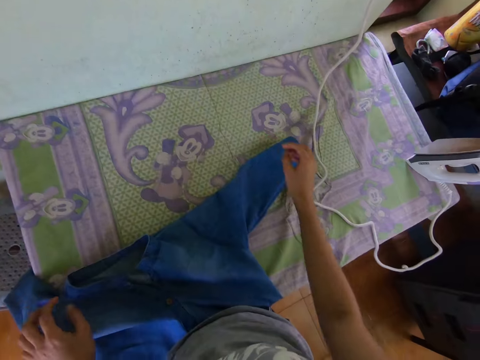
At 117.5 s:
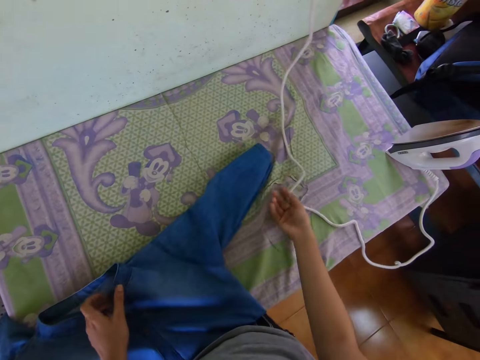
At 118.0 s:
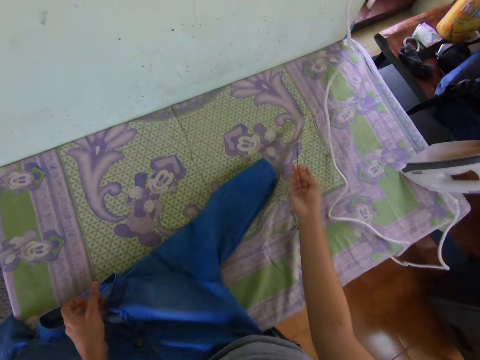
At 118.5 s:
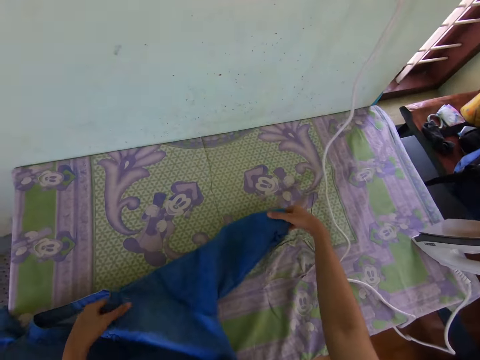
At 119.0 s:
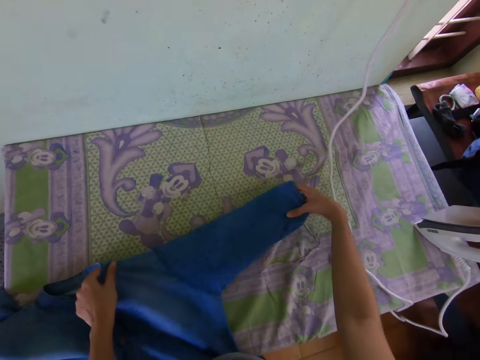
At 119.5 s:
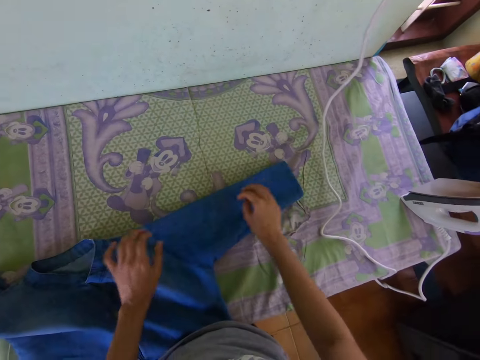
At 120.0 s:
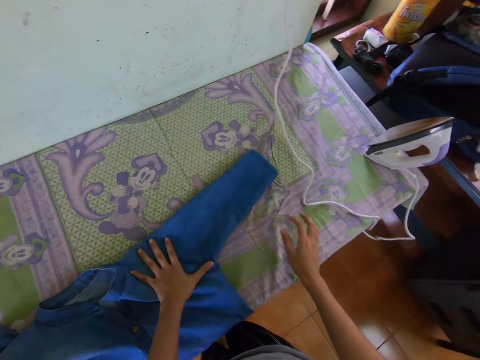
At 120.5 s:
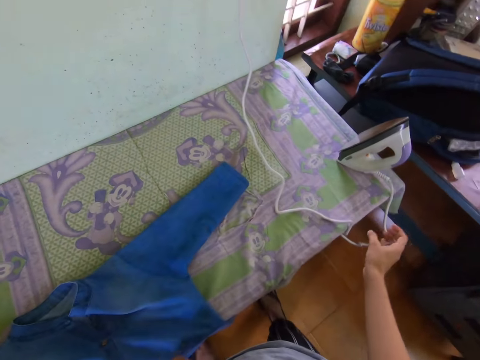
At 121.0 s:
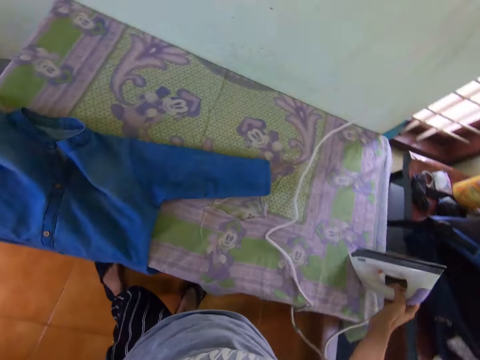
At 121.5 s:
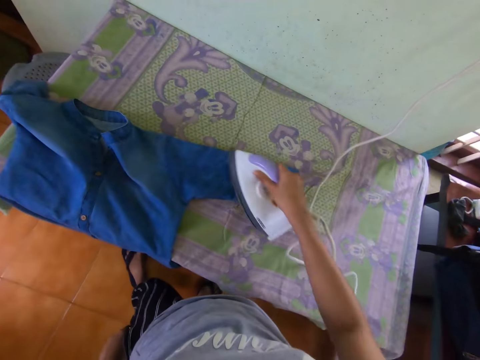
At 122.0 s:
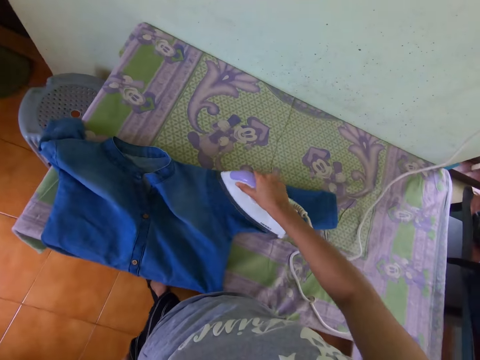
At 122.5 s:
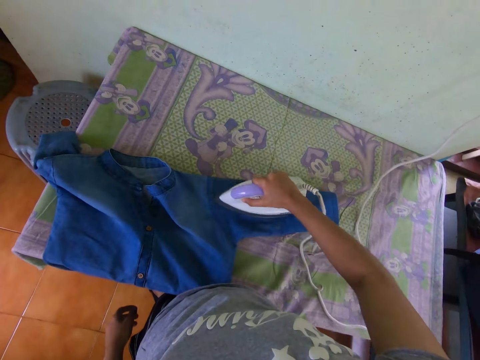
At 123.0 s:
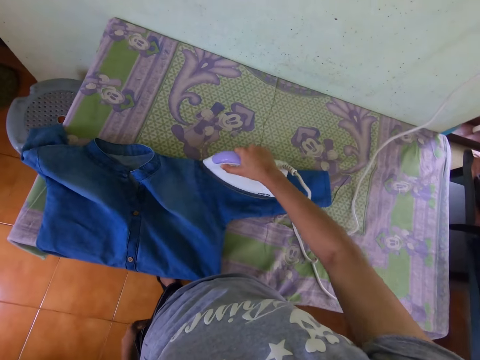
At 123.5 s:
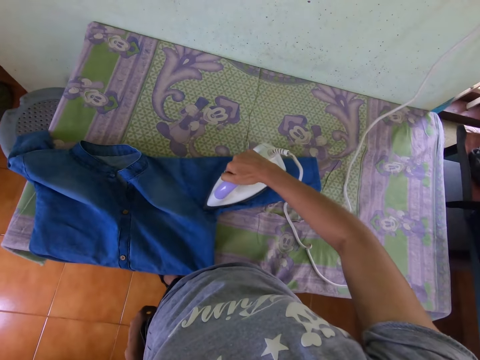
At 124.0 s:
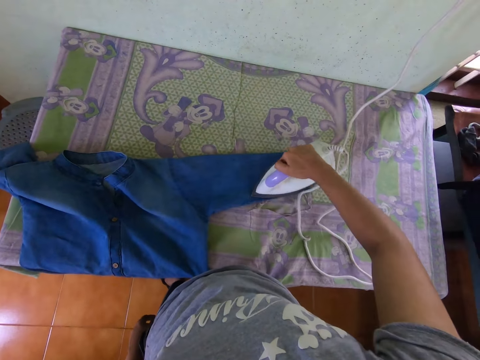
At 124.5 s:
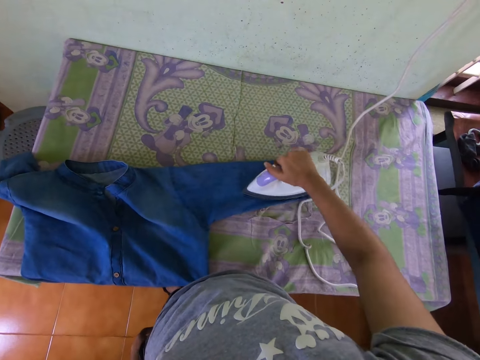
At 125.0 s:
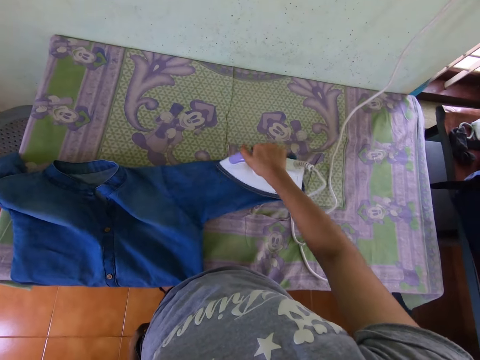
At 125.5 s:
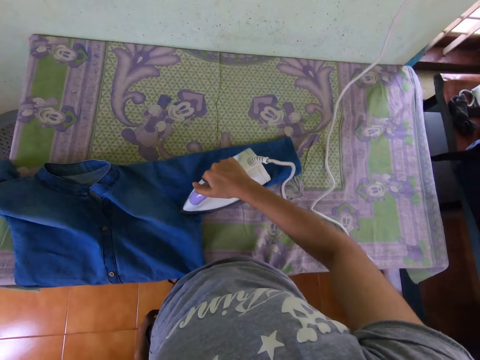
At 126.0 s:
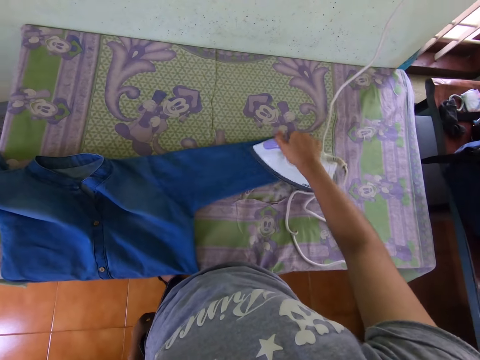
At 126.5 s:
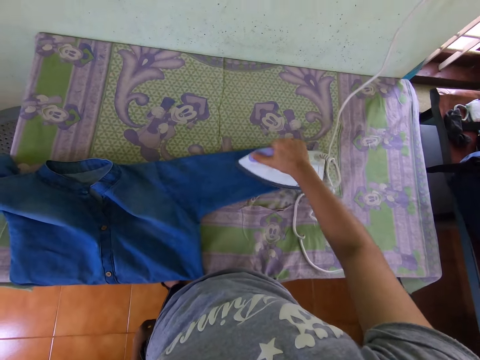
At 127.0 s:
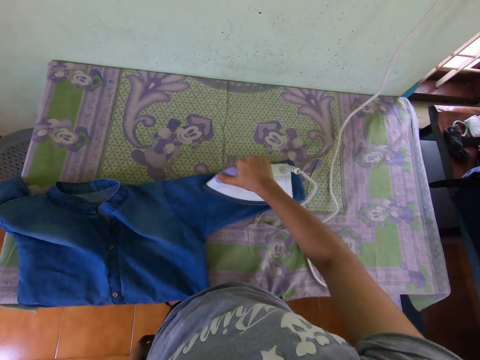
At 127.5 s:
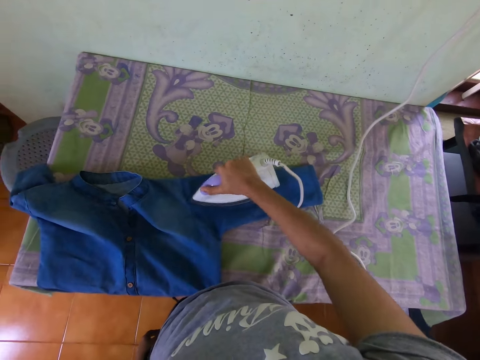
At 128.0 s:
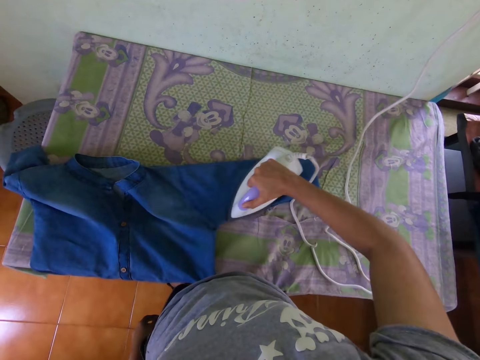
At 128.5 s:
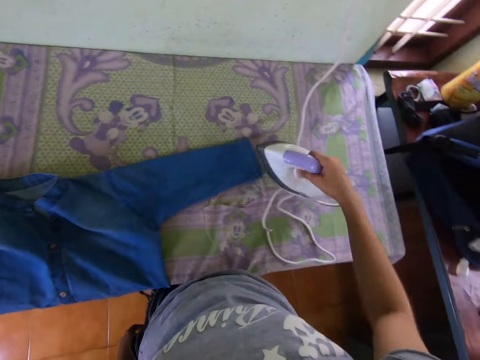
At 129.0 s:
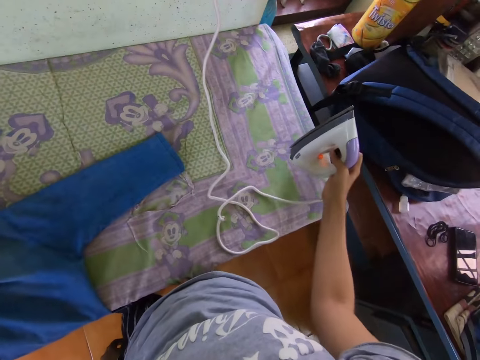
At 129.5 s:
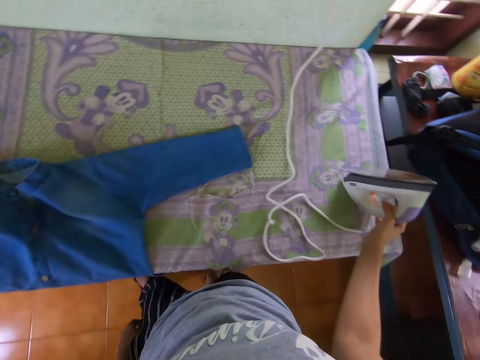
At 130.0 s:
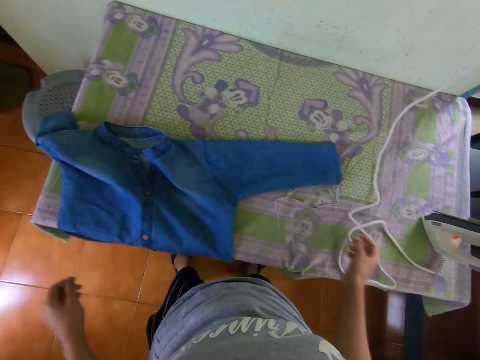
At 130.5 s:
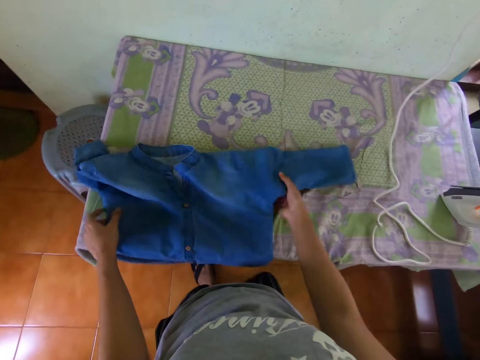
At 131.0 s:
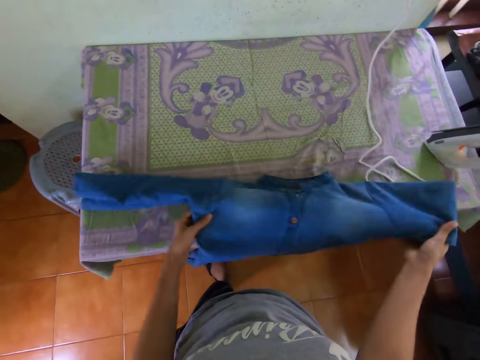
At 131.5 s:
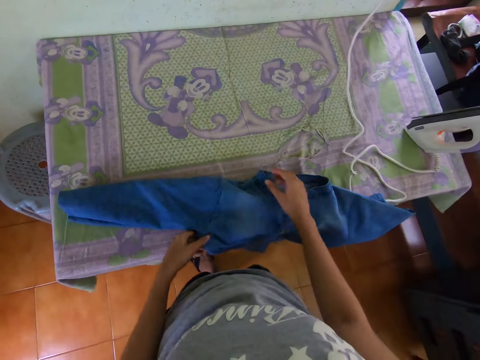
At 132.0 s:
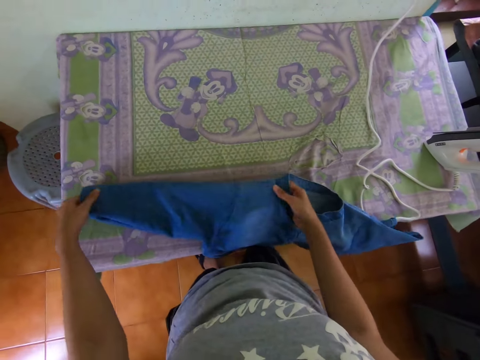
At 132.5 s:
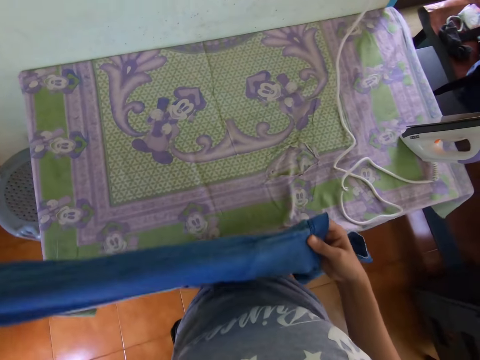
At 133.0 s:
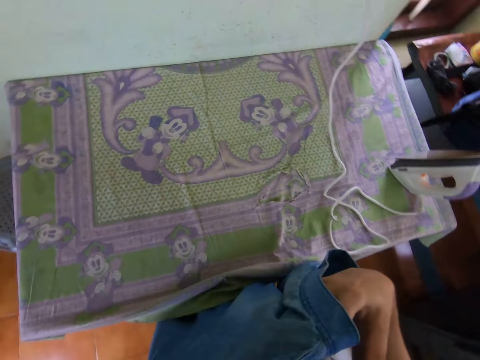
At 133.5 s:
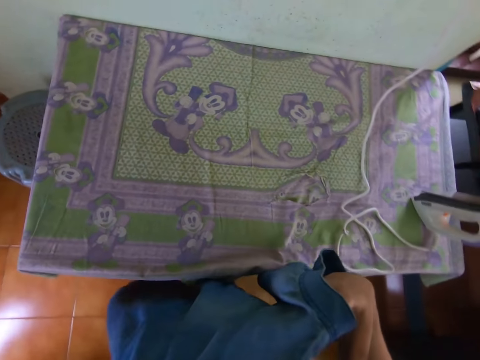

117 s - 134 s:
The camera wearer straightens the shirt sleeves with both hands. They place the hands on the shirt sleeve. They pick up the electric iron on the table with the right hand. They iron the shirt with the electric iron in the right hand. They place the electric iron on the table with the right hand. They pick up the shirt on the table with both hands.

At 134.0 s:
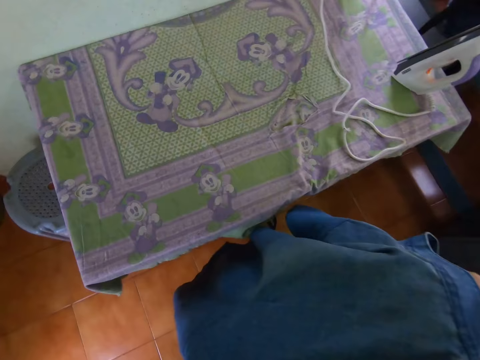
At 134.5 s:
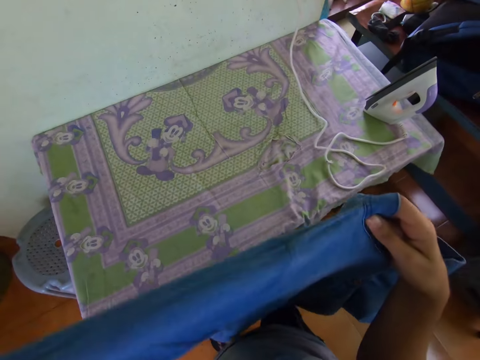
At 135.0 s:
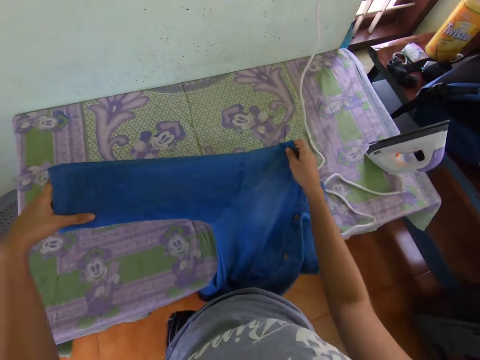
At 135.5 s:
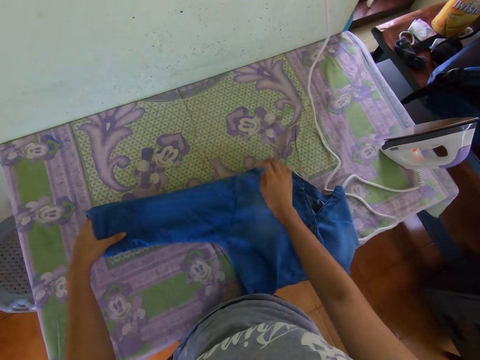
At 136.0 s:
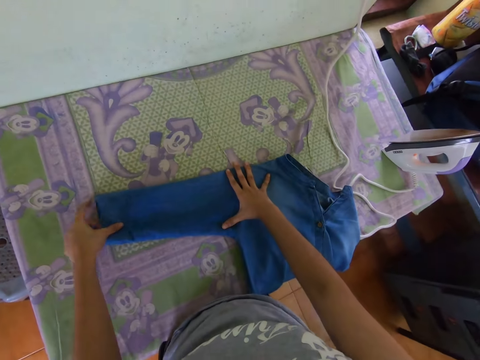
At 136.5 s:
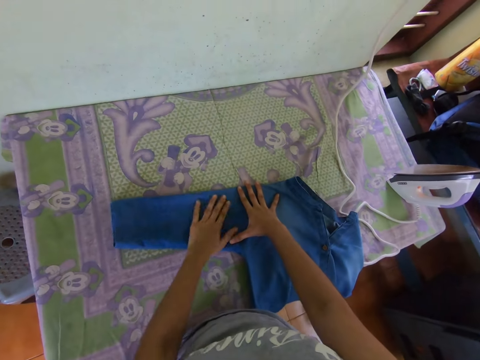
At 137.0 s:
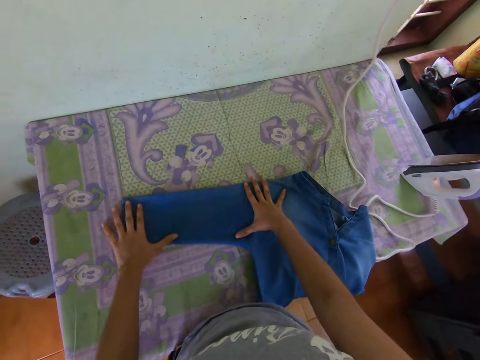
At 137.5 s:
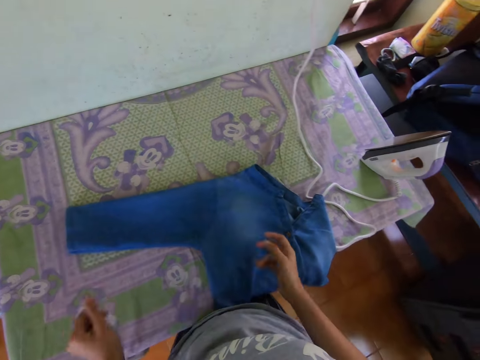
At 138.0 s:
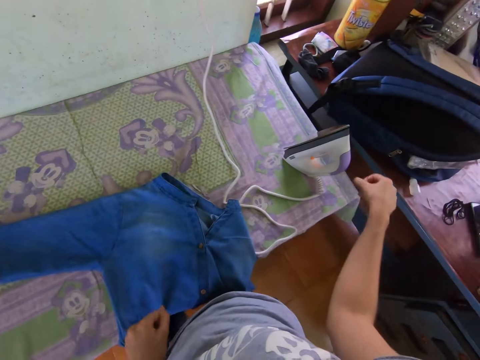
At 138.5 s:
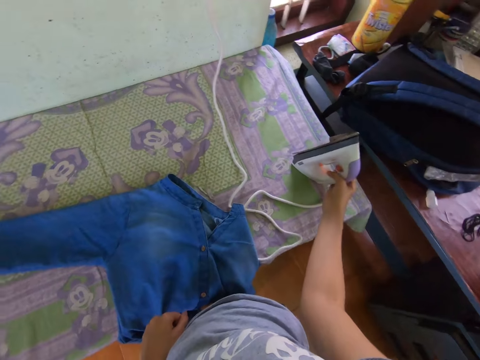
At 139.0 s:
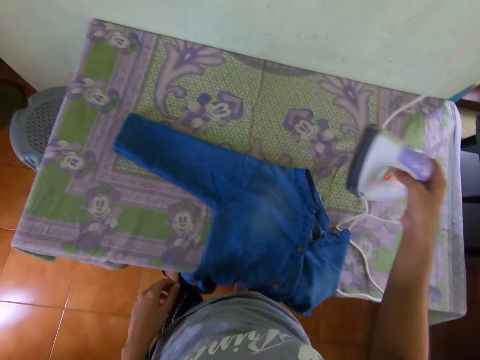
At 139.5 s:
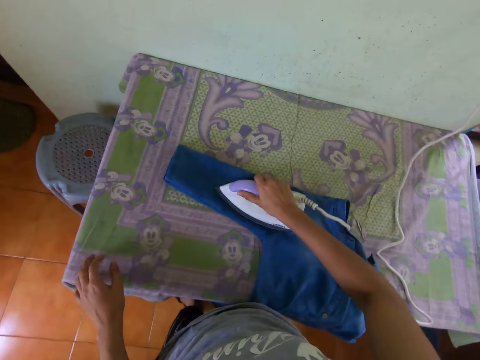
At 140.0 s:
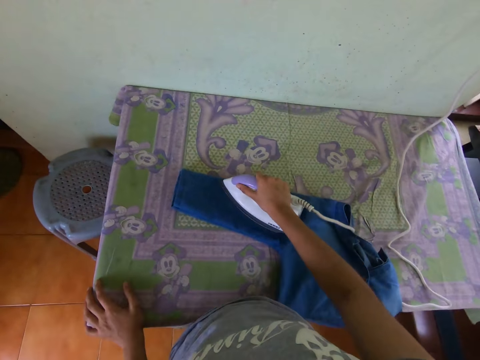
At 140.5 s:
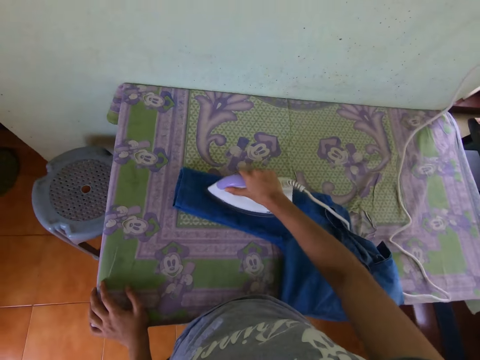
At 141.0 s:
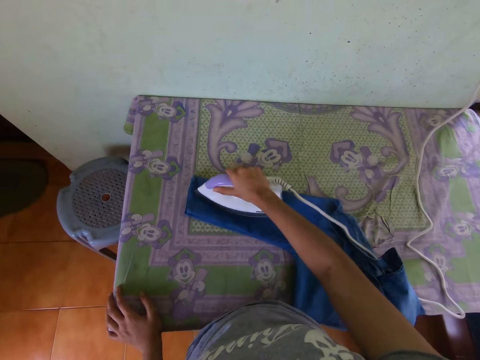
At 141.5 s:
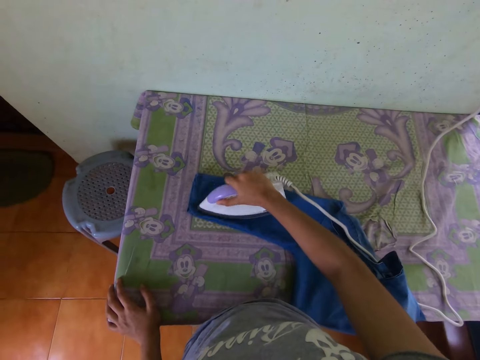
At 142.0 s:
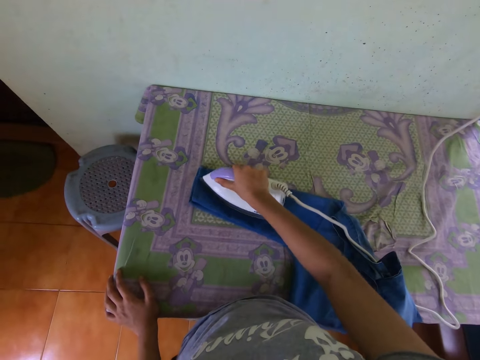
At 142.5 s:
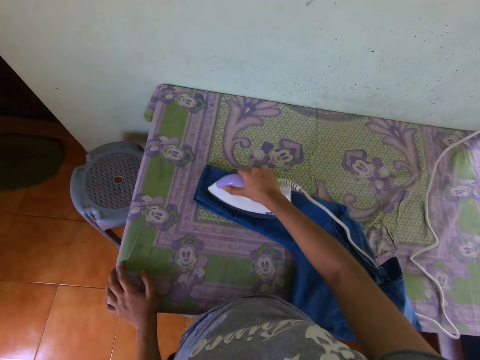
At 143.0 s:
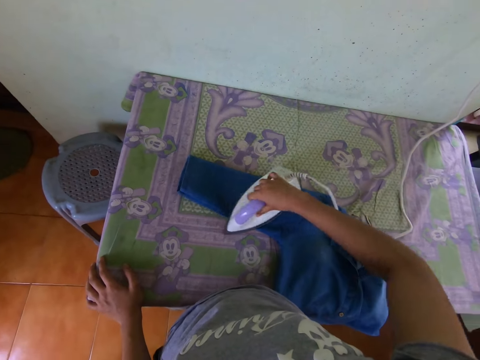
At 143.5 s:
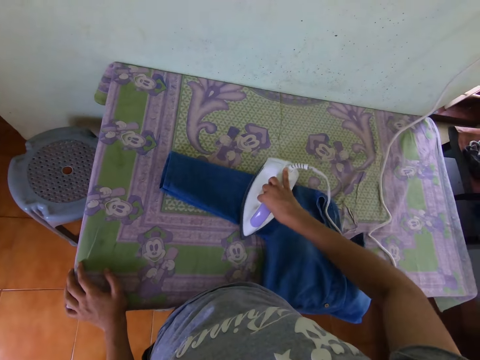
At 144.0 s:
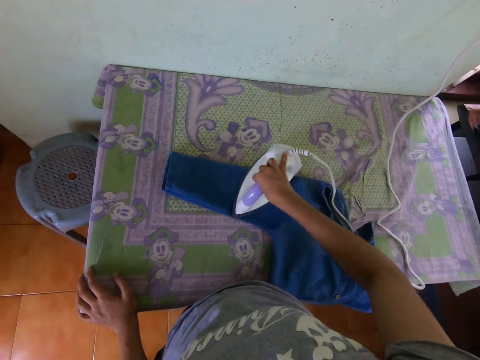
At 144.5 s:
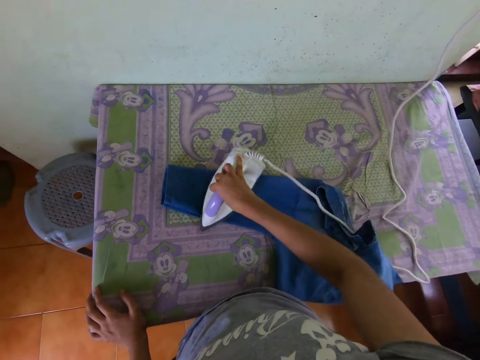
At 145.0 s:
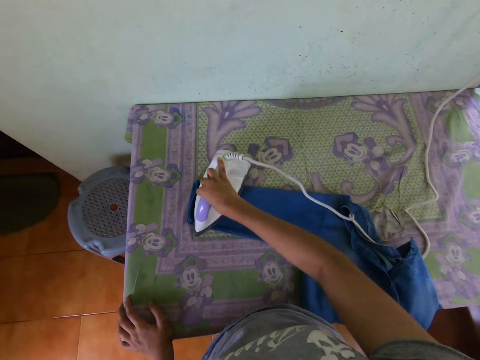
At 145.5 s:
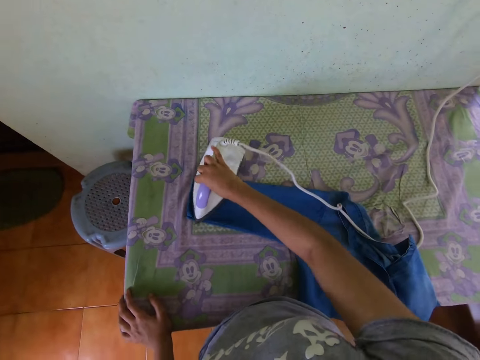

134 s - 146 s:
The camera wearer places the shirt on the table with both hands. They rub the shirt sleeve with the left hand. They pick up the electric iron on the table with the right hand. They iron the shirt with the electric iron in the right hand.
